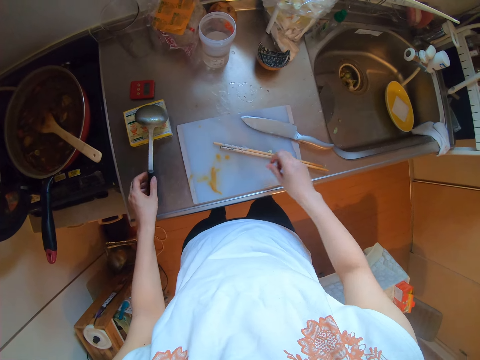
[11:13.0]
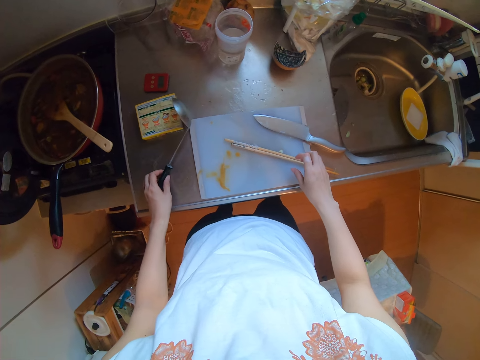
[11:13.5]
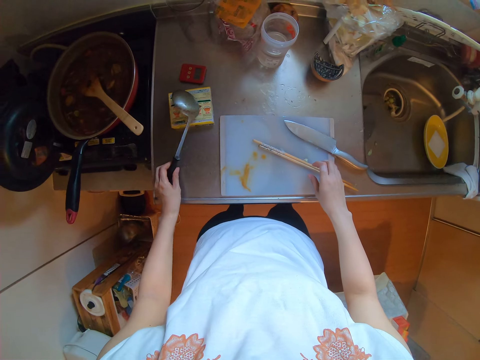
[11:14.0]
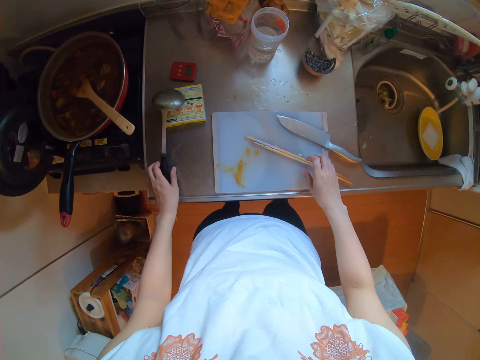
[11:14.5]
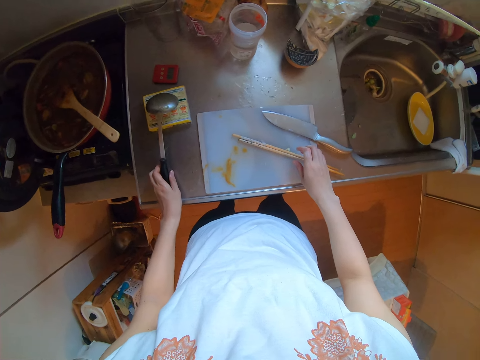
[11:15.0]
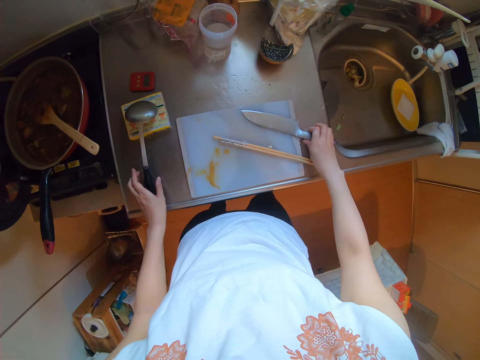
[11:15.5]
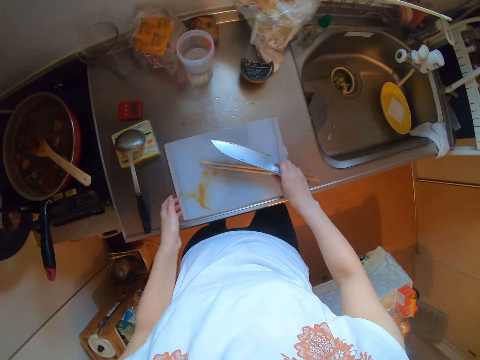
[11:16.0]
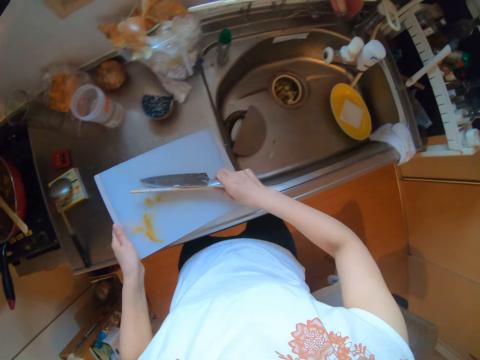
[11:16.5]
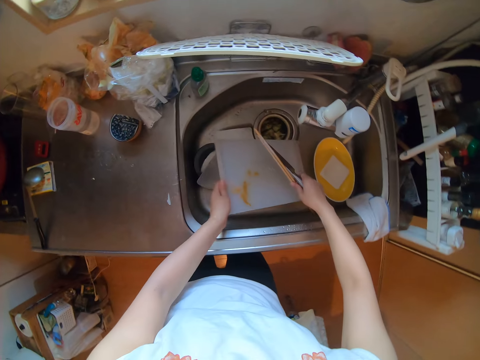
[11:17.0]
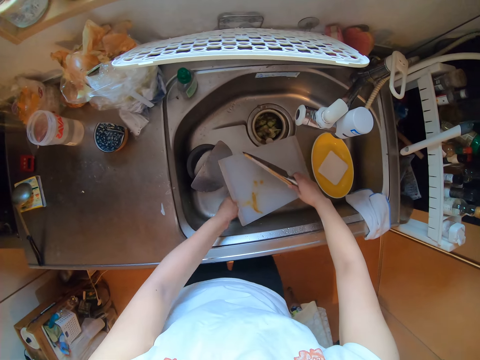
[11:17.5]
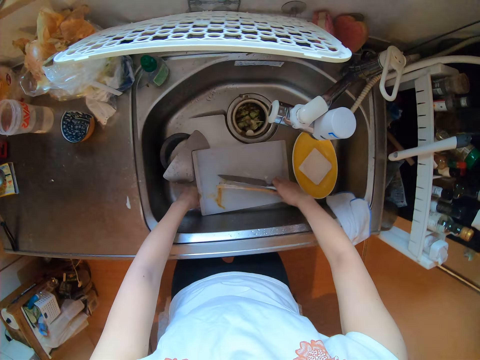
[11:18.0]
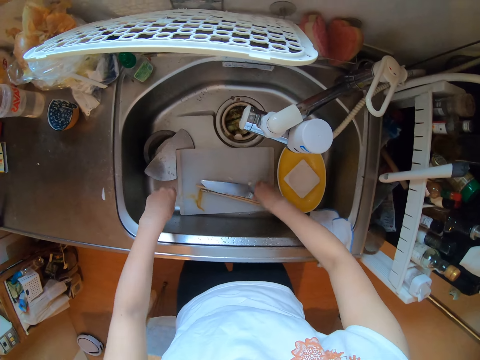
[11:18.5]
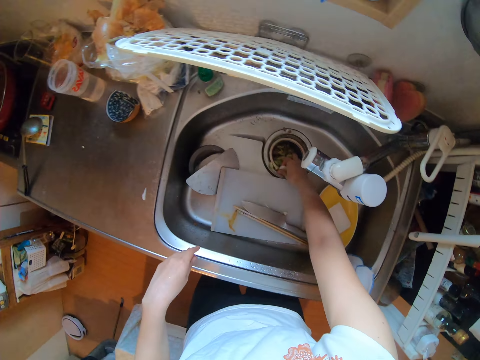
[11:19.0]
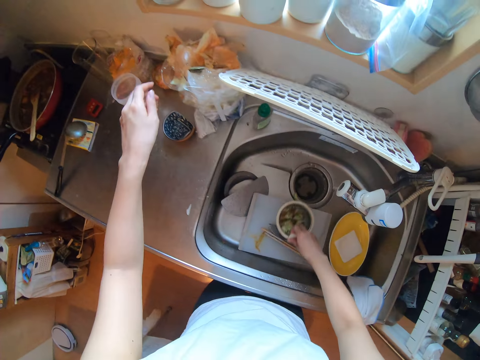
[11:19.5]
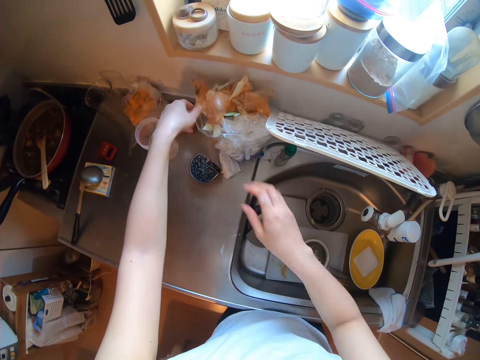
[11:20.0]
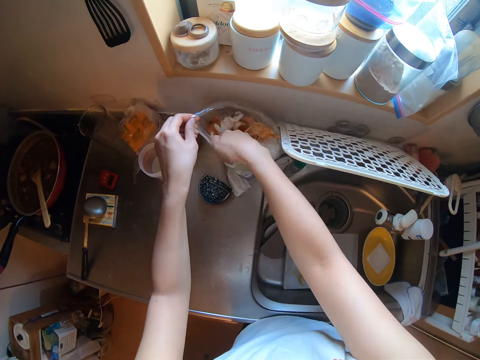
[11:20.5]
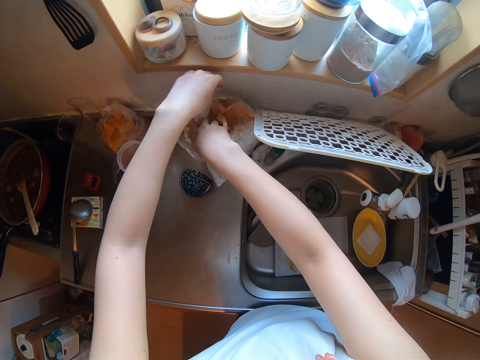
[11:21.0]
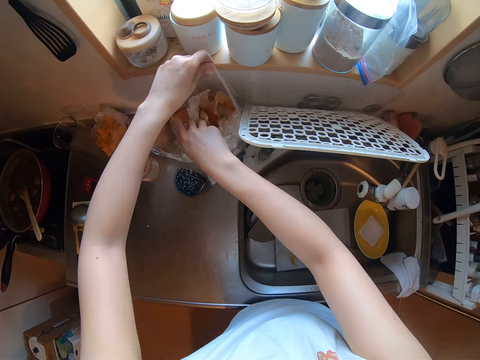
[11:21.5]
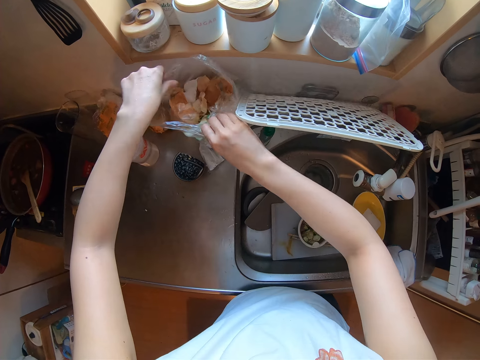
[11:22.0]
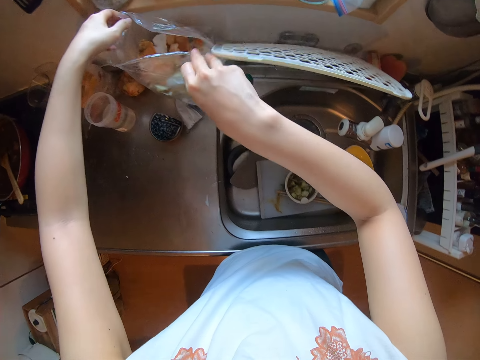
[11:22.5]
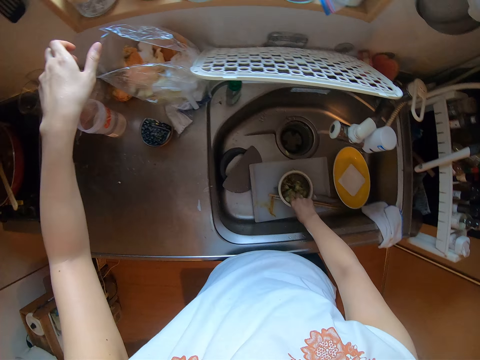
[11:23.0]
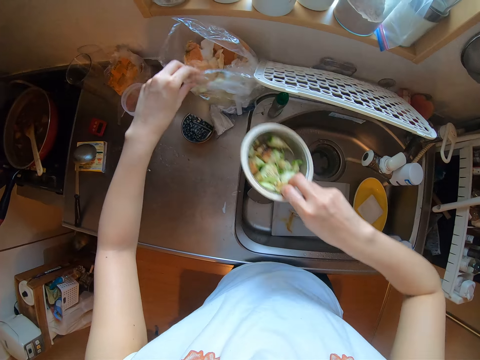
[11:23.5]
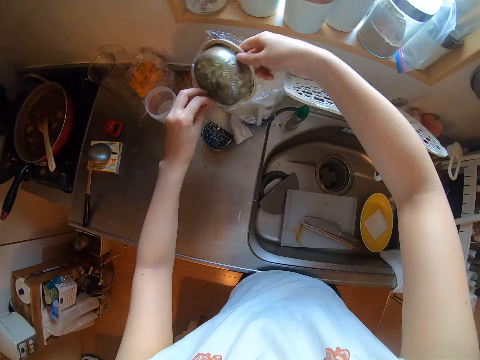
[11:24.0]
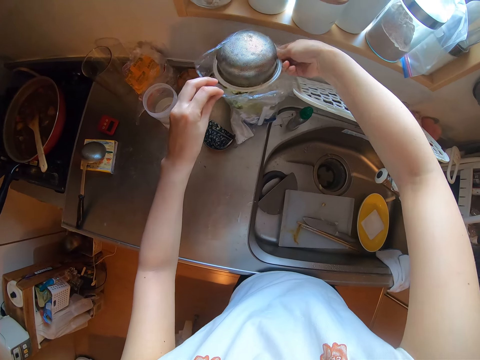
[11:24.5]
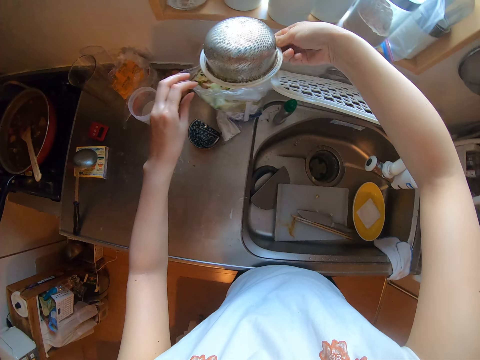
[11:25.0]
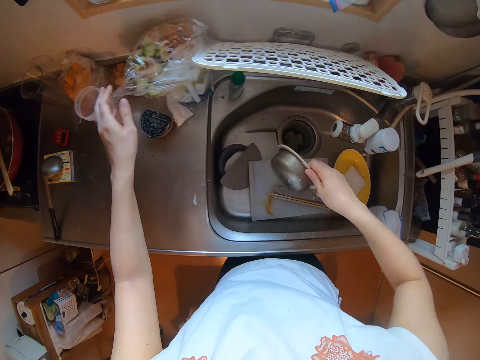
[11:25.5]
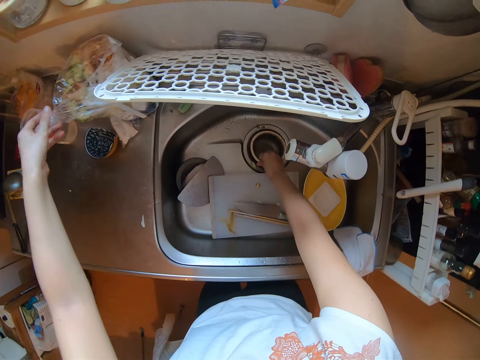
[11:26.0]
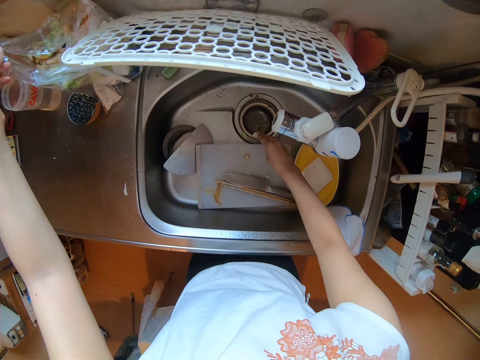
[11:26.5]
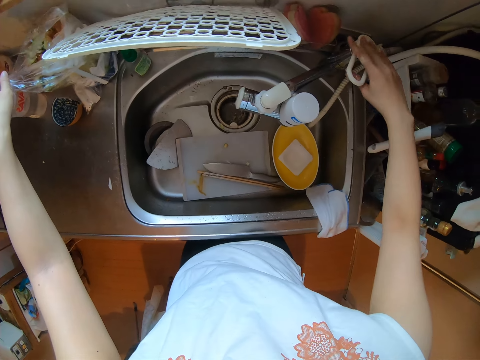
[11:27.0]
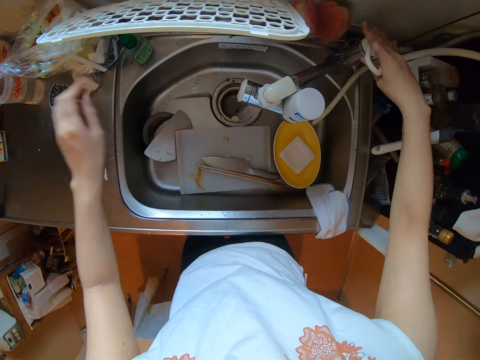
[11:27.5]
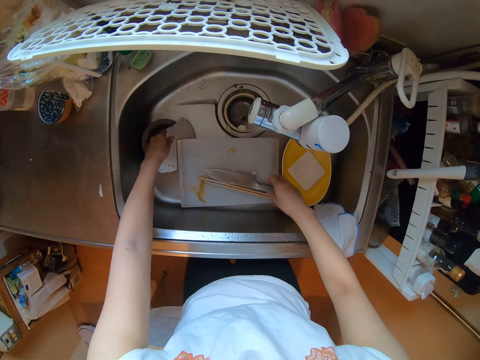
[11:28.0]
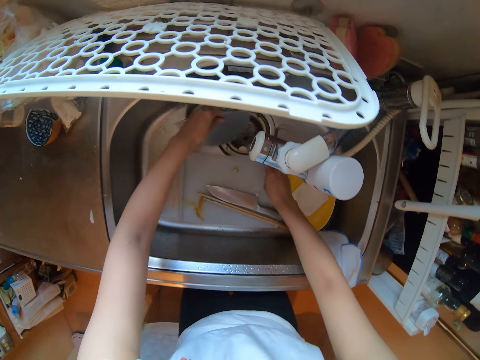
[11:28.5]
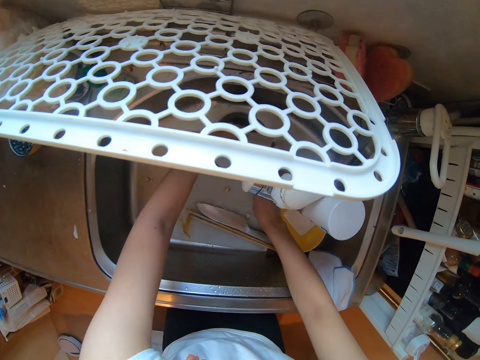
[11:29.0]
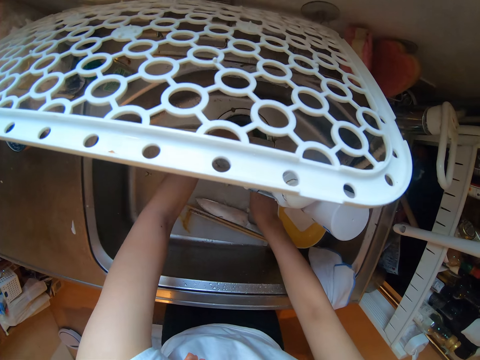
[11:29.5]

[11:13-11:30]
The camera wearer drops the ladle. They pick up a knife. They drop a chopping board into the sink. They stuff a trash bag. They put the dirt in the polythene paper. They drop the sink sieve. They wash the utensils. They put on the tap.

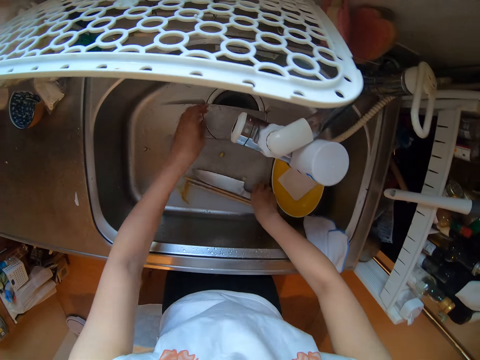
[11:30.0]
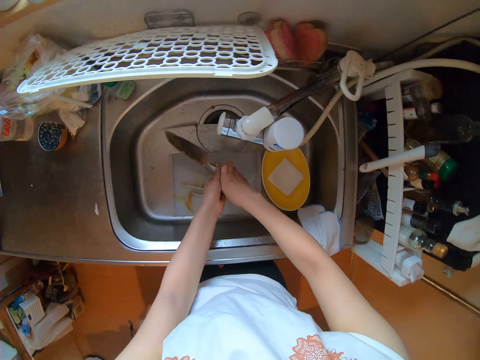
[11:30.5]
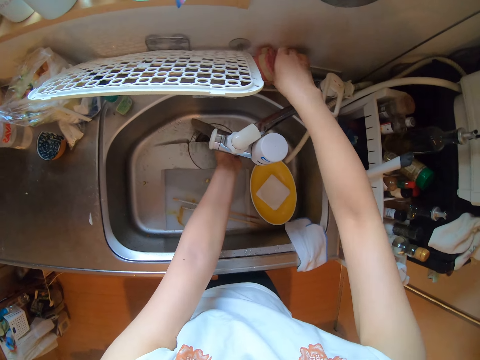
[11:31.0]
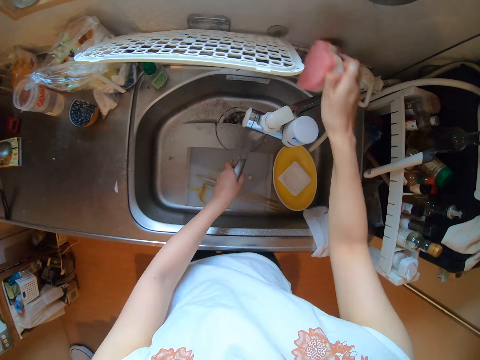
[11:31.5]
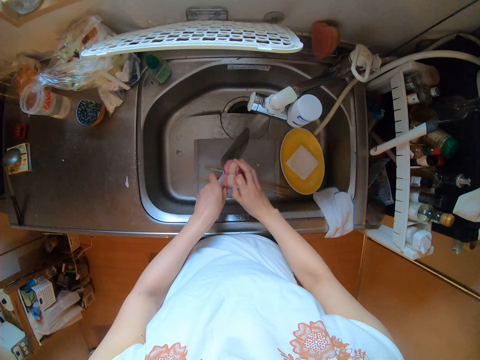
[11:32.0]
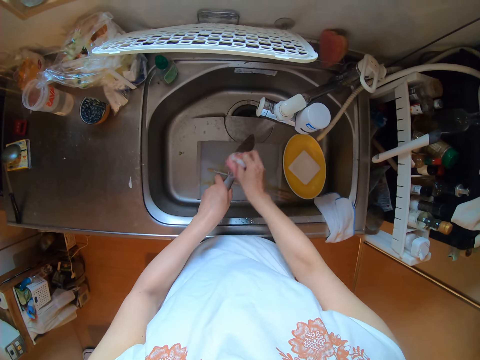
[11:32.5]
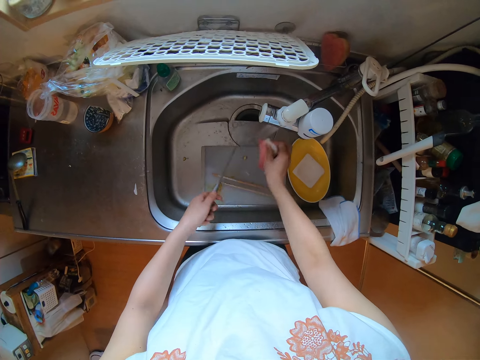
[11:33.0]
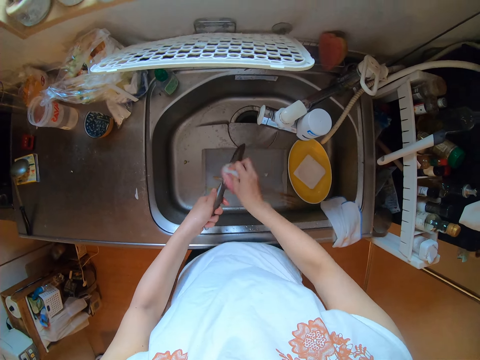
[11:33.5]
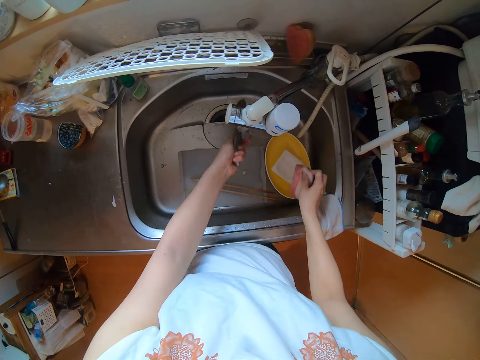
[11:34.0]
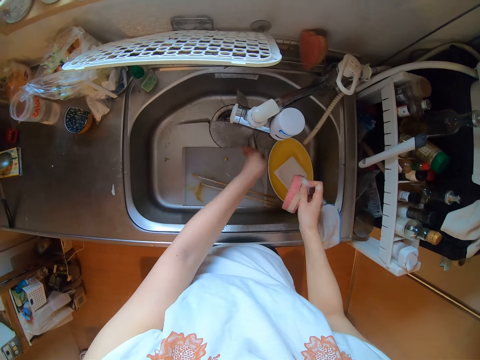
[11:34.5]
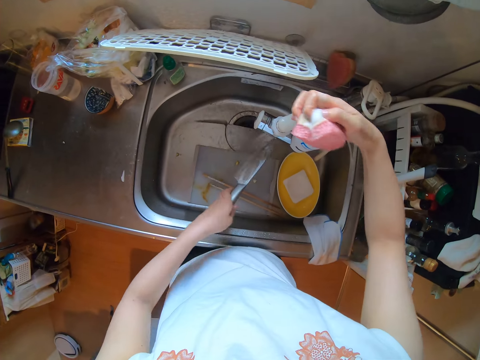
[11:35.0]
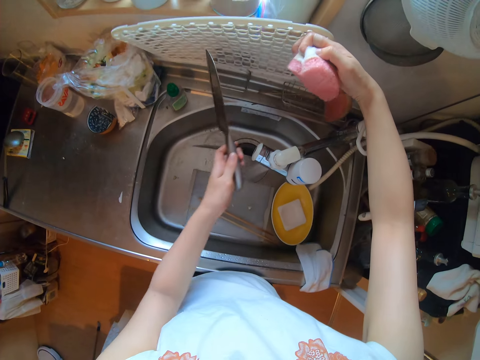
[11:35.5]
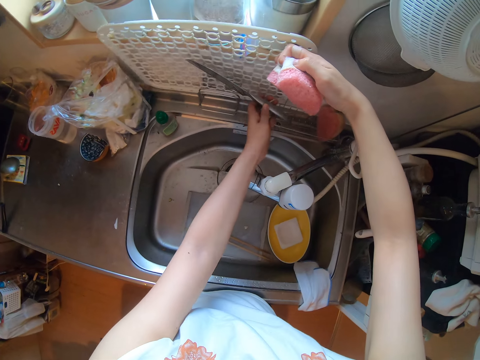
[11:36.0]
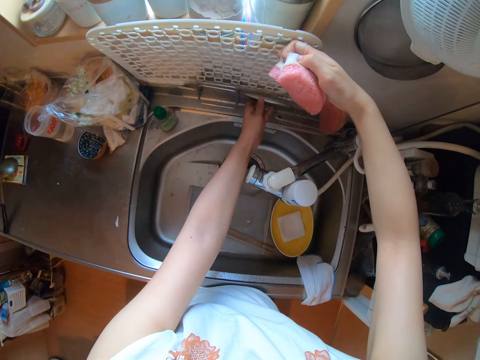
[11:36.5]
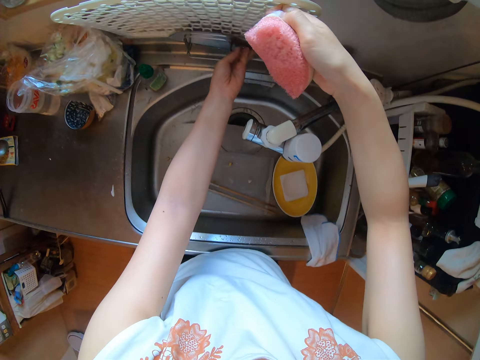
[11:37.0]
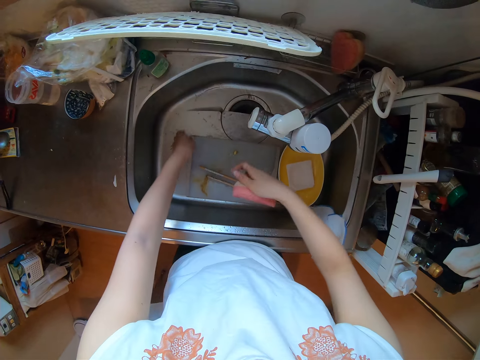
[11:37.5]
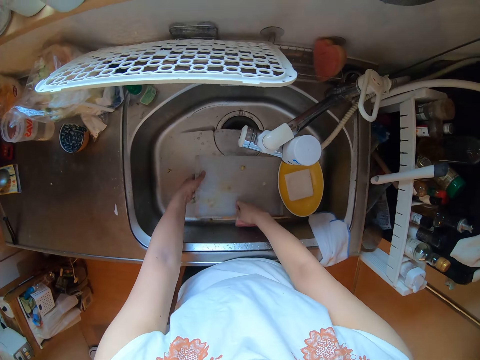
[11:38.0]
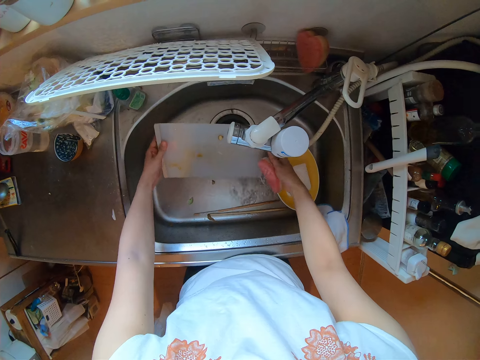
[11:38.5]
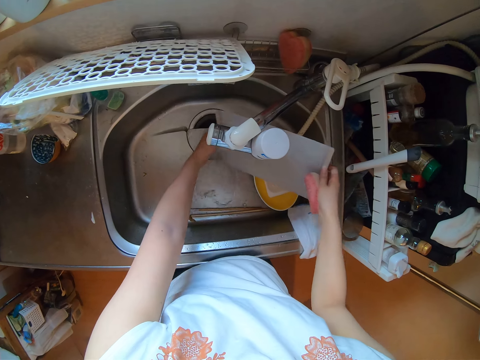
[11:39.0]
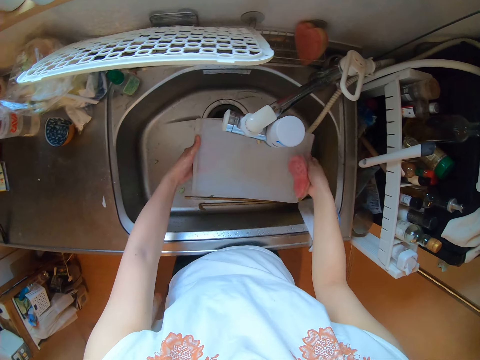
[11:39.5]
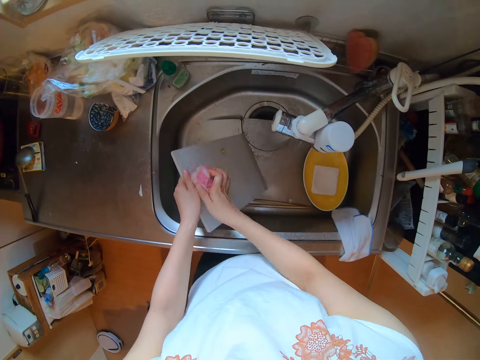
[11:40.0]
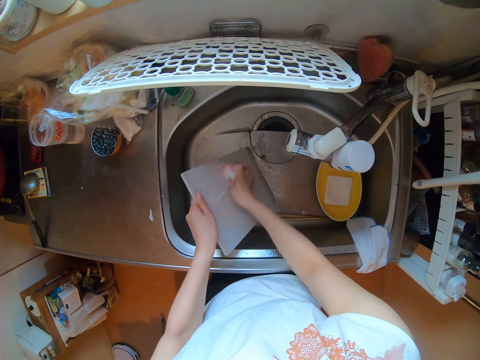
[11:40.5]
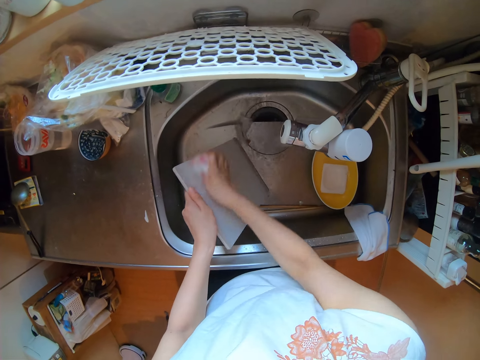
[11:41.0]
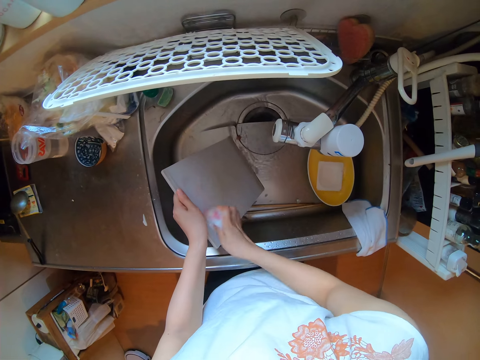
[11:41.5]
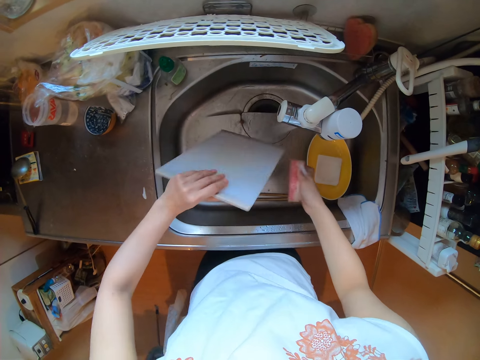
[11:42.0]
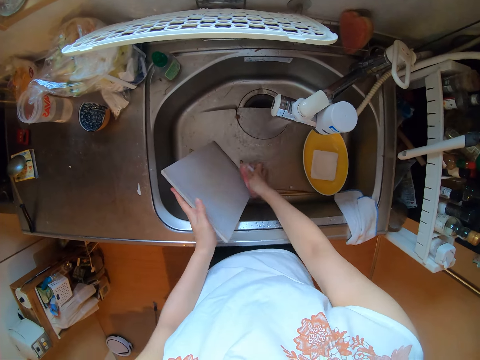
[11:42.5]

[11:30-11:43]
The camera wearer rinses the knife. They wash the knife. They drop the knife. They rinse the chopping board. They scrub the chopping board.
